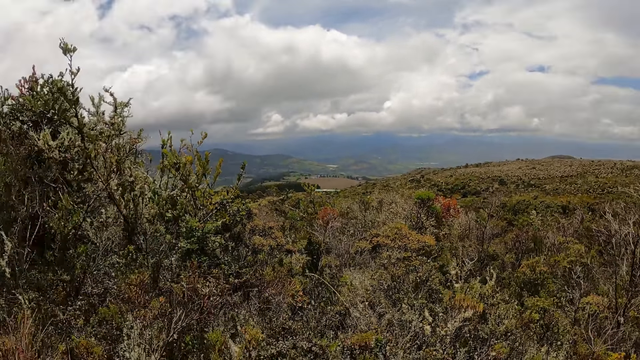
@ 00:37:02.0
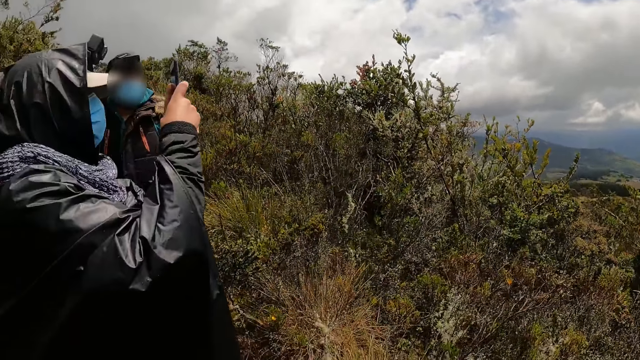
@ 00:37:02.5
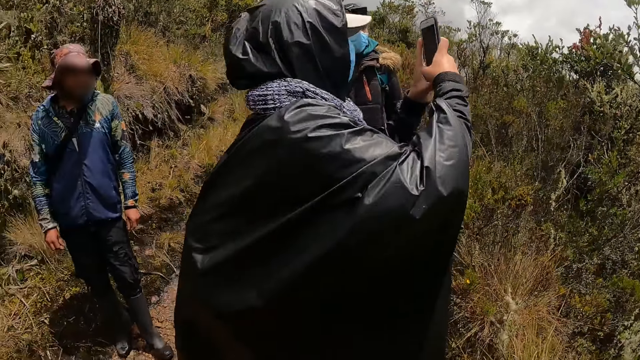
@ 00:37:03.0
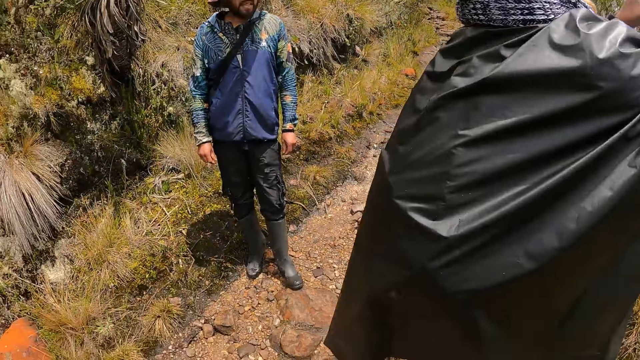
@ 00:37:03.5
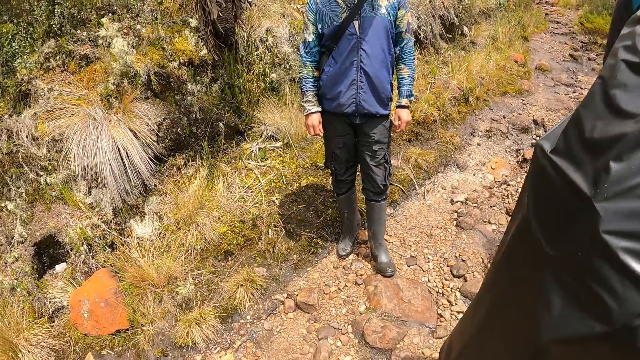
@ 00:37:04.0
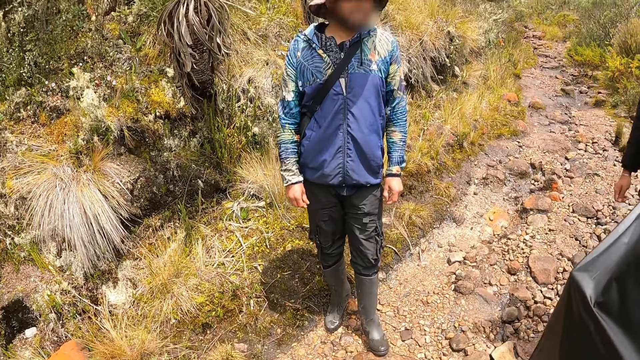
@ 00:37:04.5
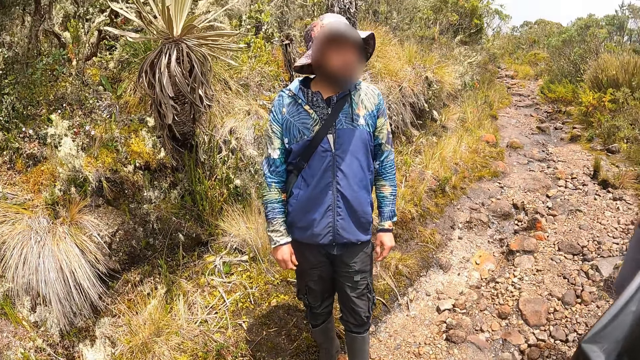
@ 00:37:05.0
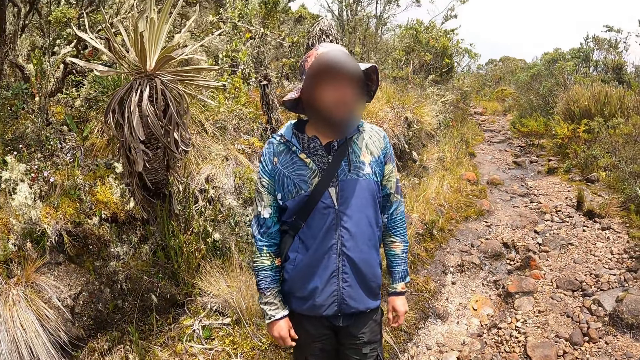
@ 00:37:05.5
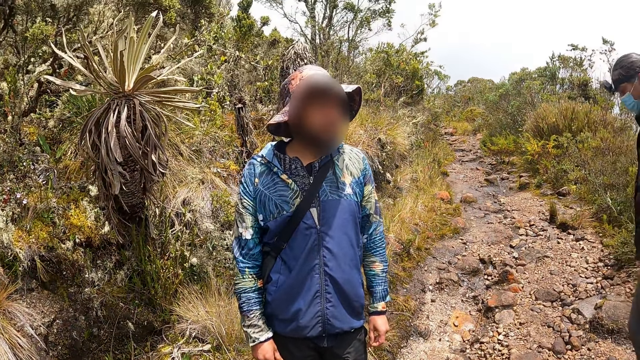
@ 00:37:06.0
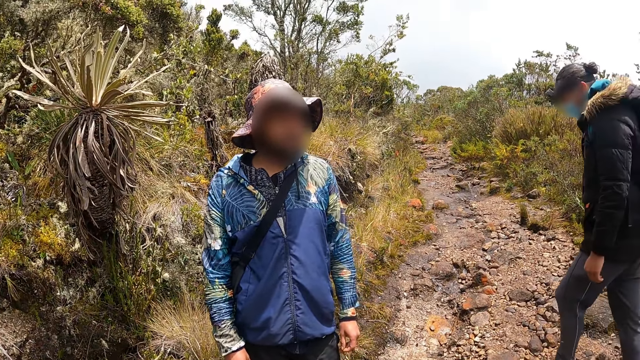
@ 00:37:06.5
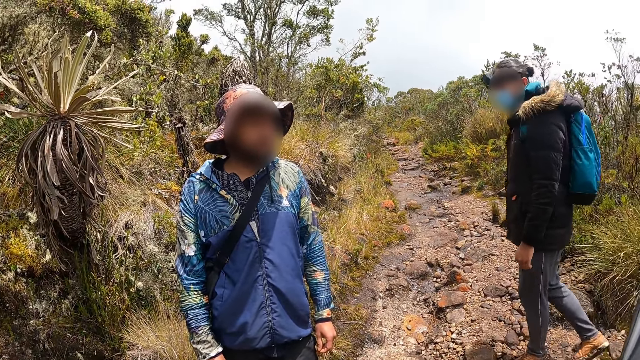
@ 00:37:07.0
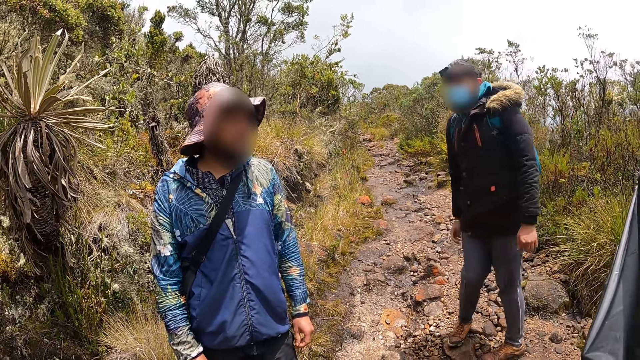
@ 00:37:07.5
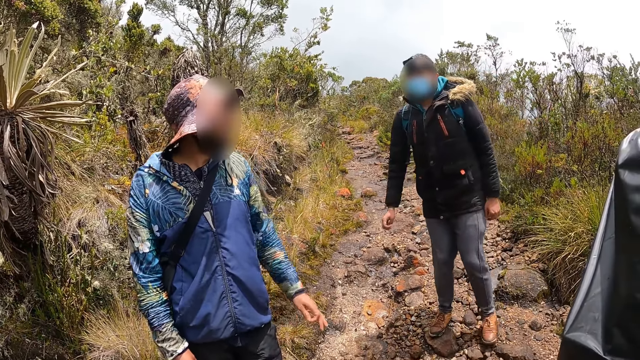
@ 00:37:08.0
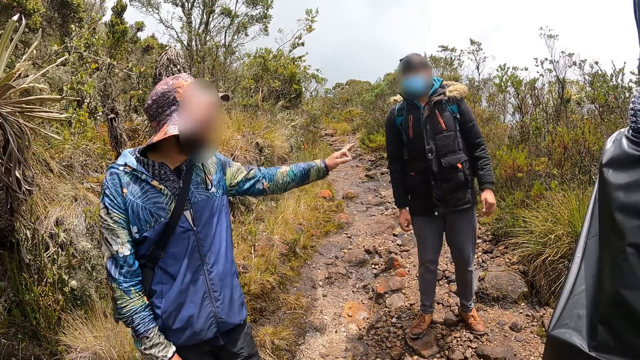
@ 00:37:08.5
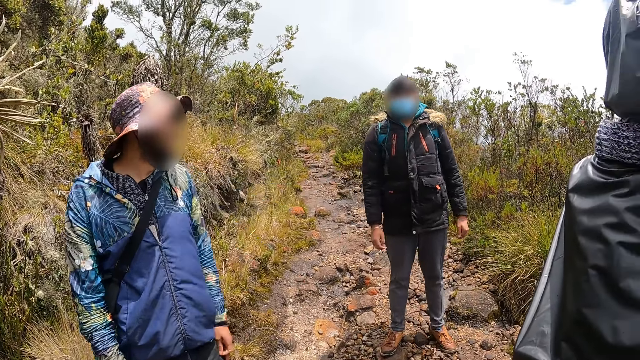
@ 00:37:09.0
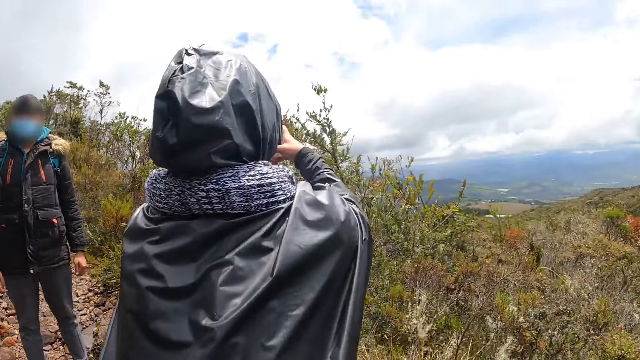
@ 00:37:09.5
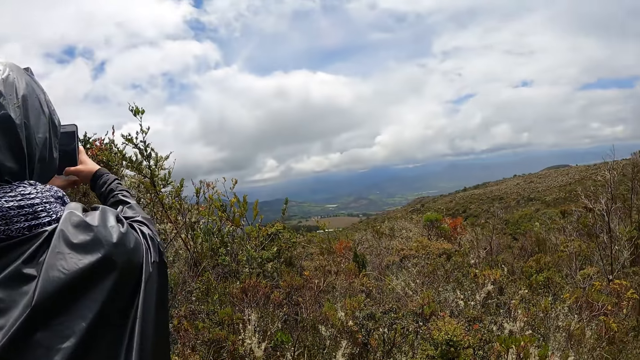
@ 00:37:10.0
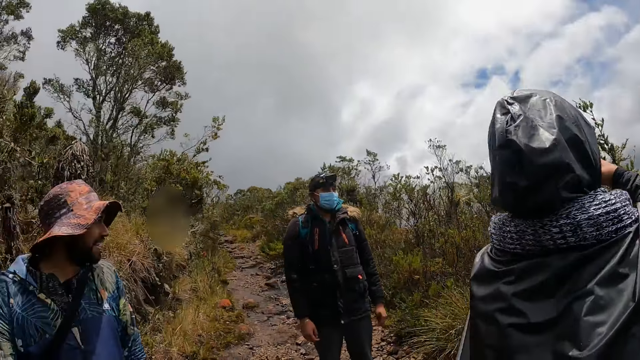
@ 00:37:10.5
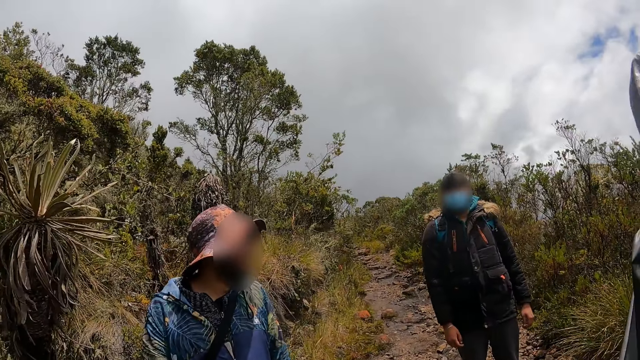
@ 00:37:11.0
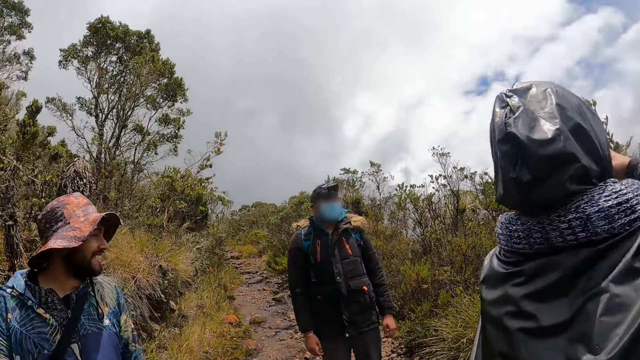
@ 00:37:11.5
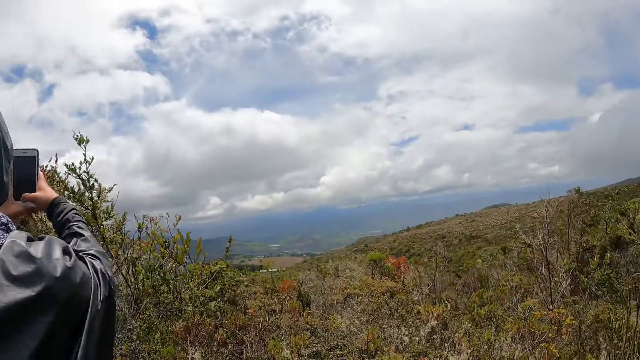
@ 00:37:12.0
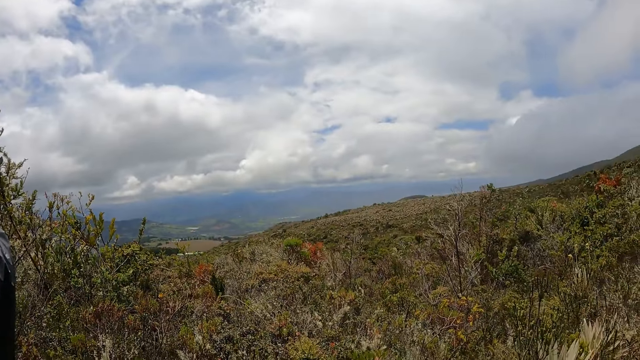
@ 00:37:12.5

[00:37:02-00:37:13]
The woman holds her phone up with her hands. A man walks around. Another man interacts with the camera wearer and the first man. The camera wearer looks around. A lady takes a photo with the phone.

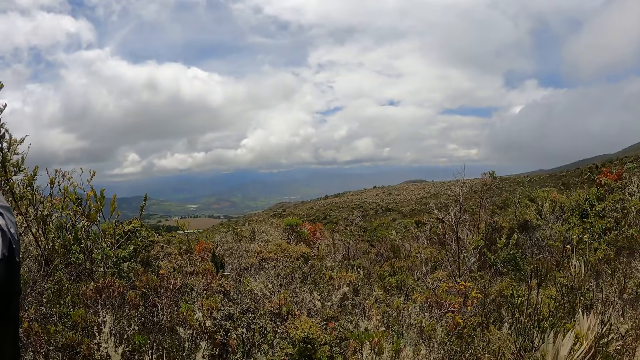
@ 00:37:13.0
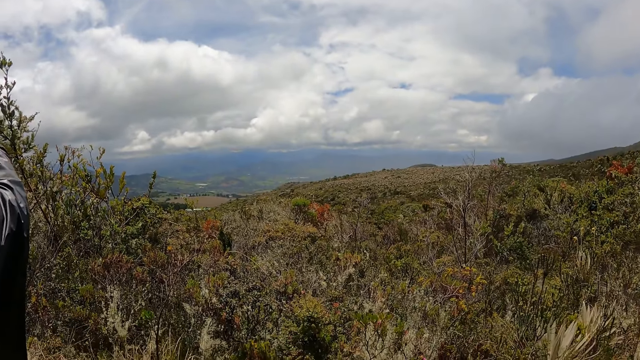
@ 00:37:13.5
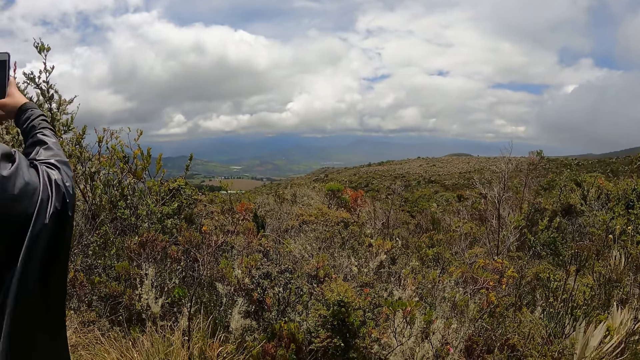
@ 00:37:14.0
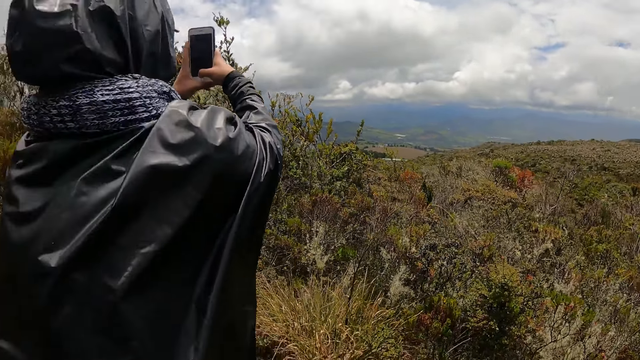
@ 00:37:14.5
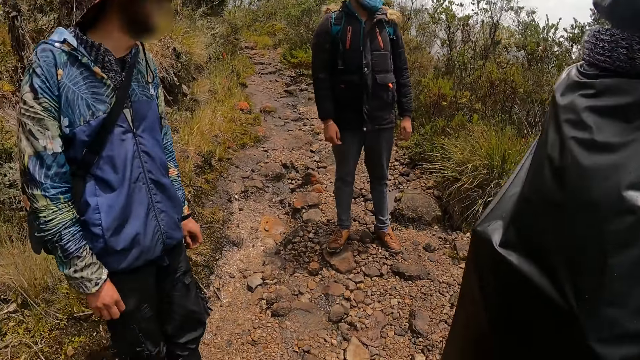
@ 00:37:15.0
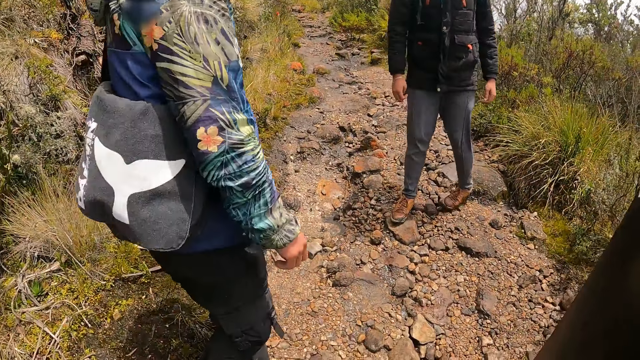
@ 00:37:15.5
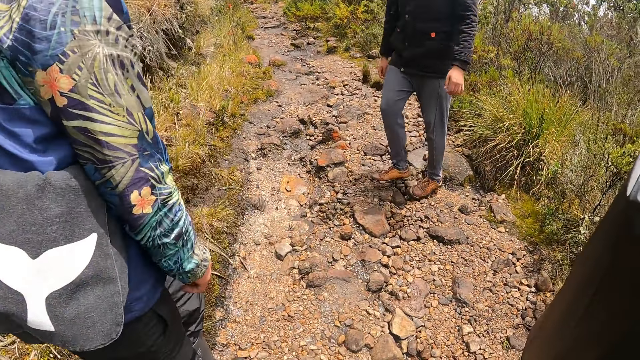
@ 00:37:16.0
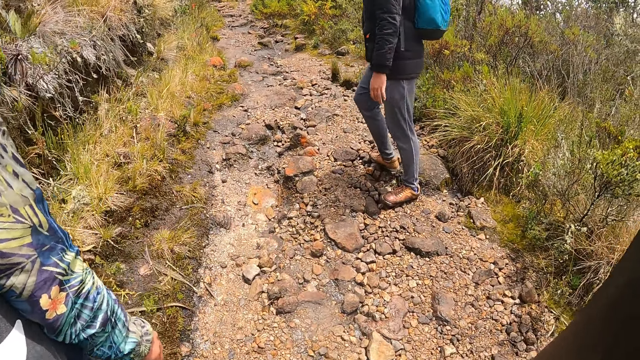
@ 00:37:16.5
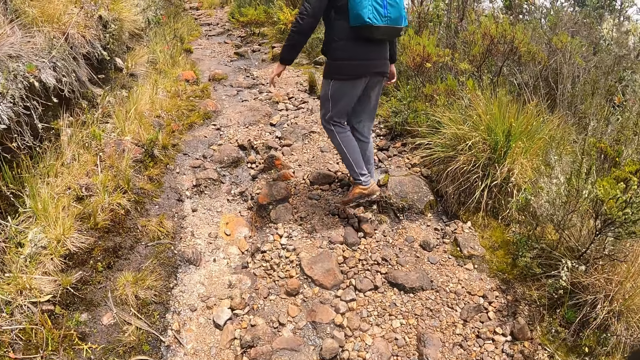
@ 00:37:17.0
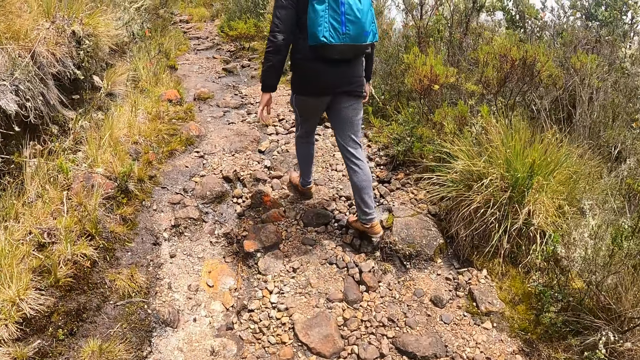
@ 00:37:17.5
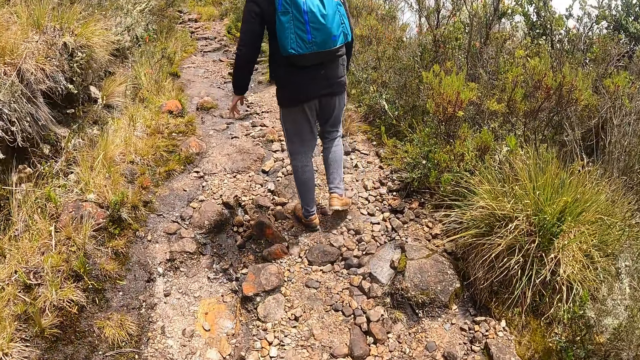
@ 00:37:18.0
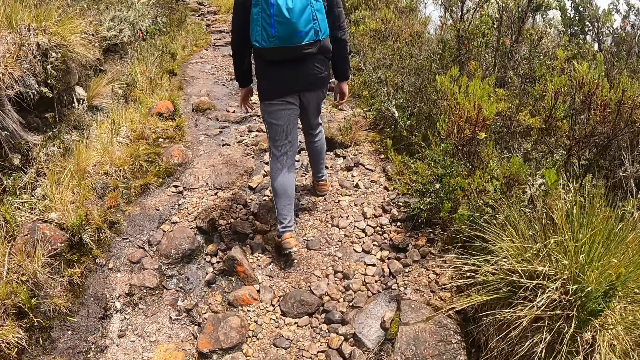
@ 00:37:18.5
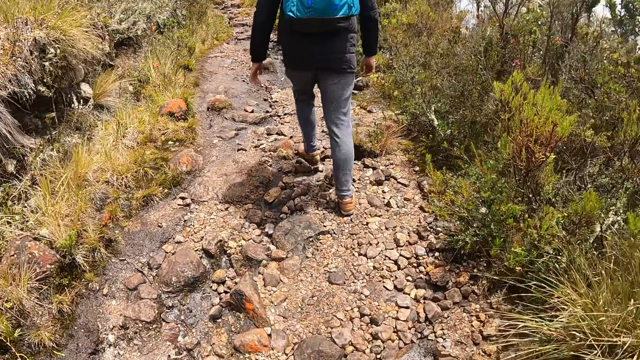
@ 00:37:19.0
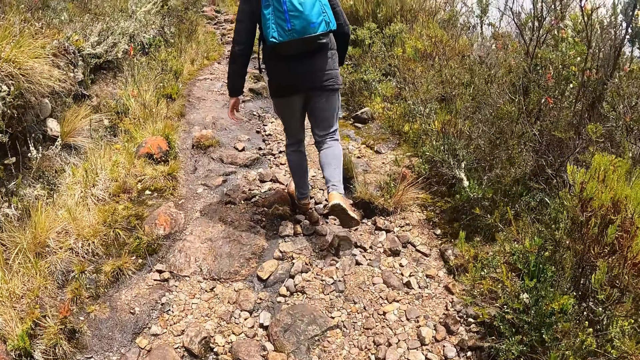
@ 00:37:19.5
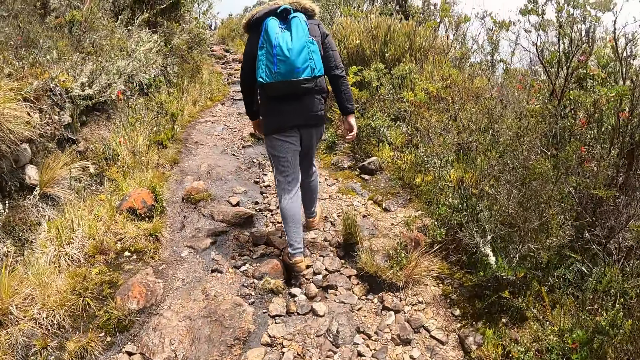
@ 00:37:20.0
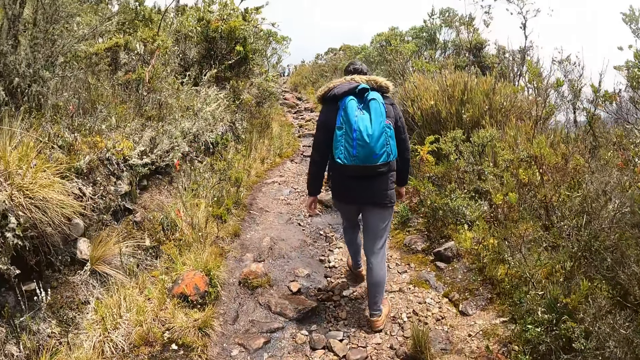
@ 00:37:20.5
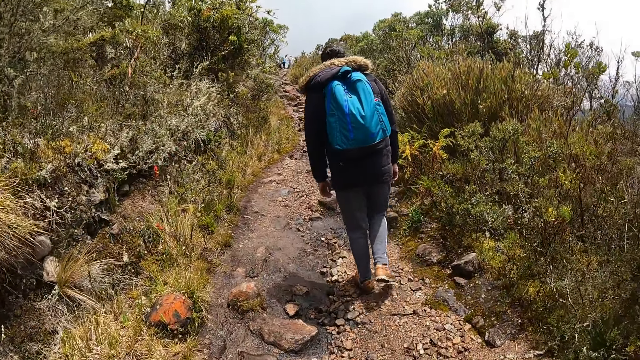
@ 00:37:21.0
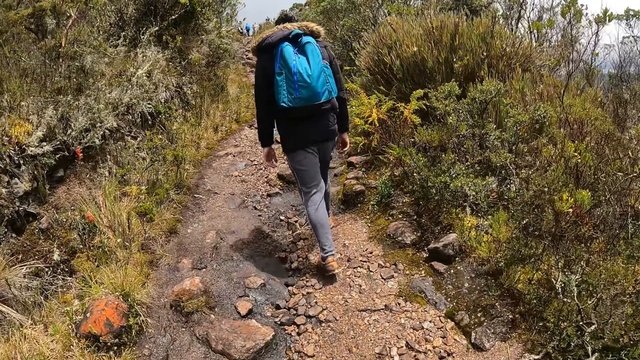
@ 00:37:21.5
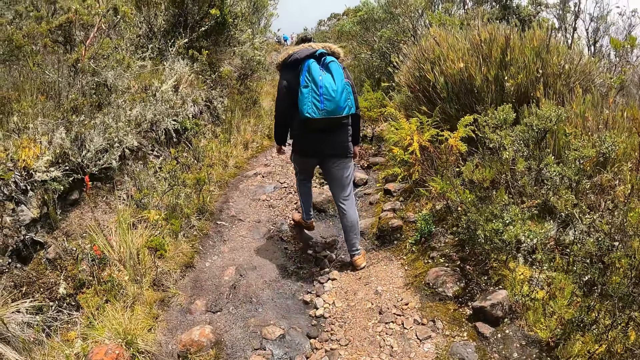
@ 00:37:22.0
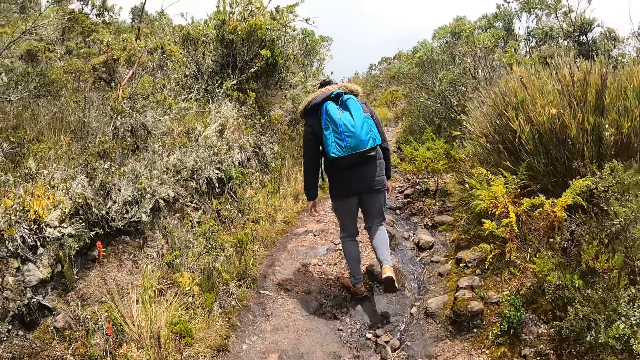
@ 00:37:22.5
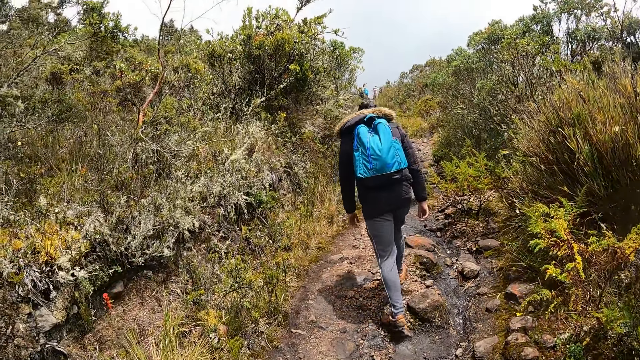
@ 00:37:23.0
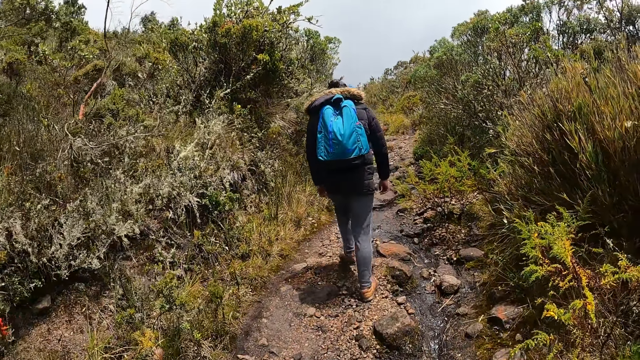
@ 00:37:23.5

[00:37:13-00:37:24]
The first man walks on the mountain. The other man turns around. The camera wearer walks through a path on the mountain with a man, another man and the woman.
